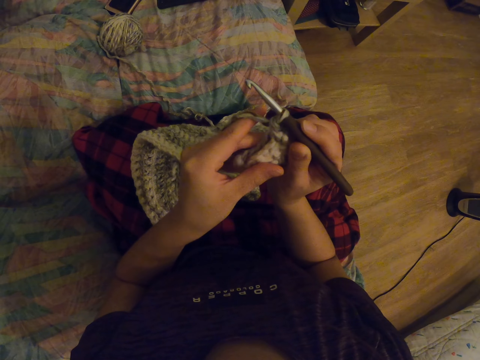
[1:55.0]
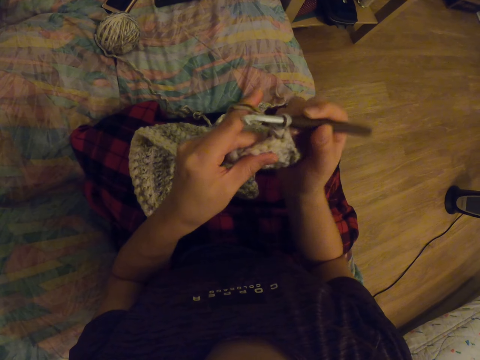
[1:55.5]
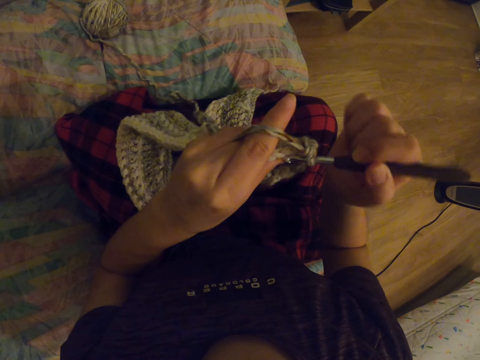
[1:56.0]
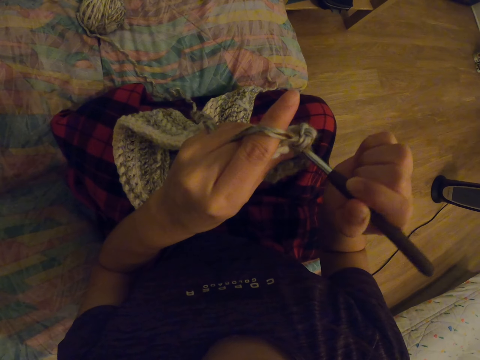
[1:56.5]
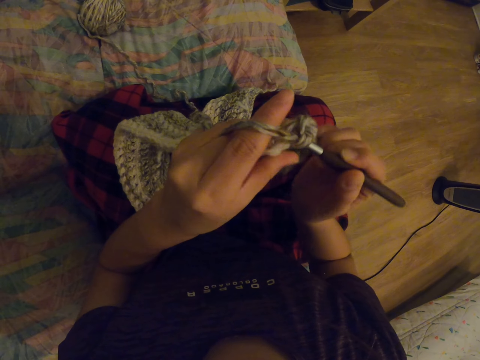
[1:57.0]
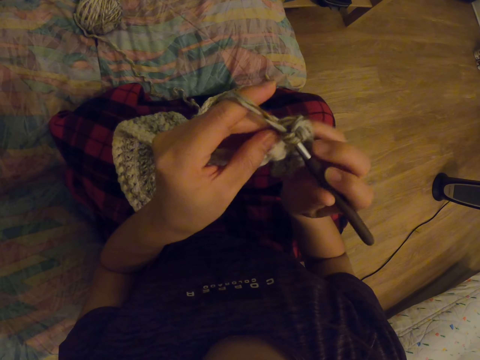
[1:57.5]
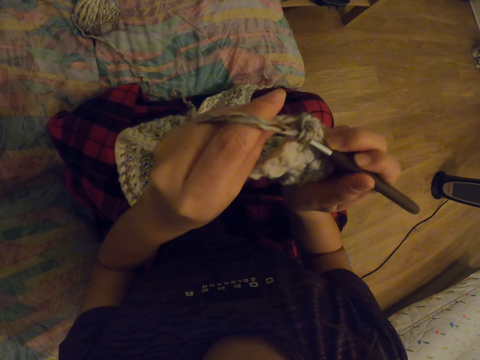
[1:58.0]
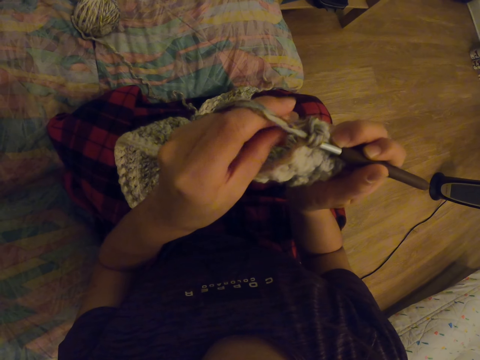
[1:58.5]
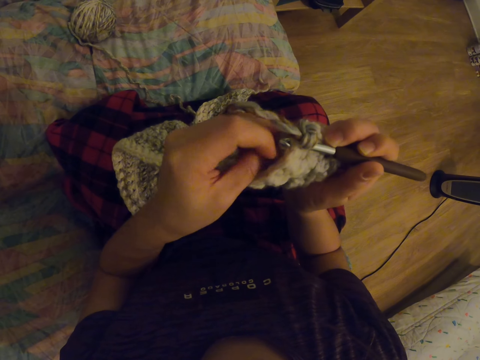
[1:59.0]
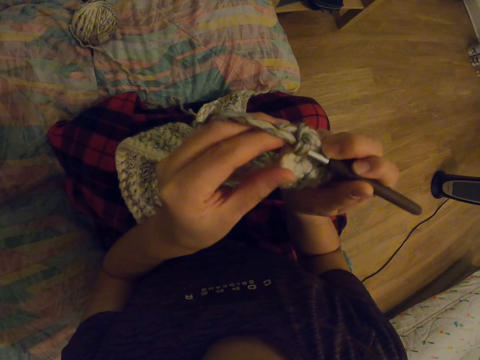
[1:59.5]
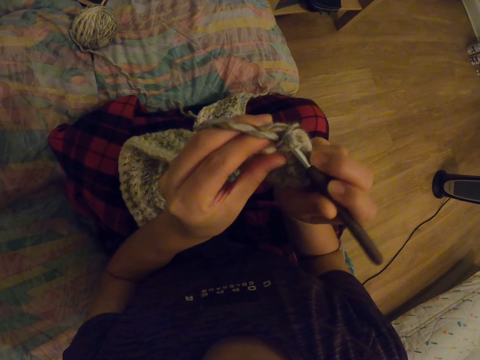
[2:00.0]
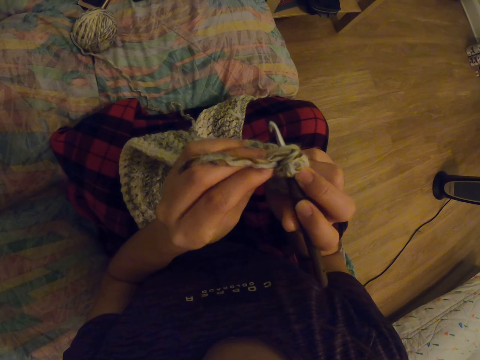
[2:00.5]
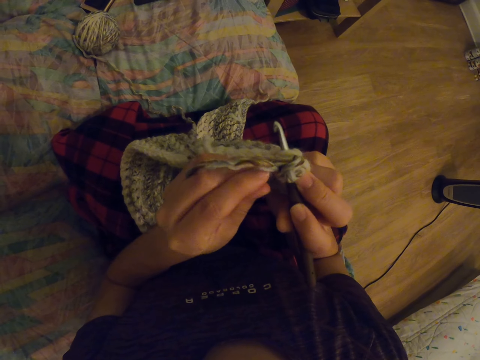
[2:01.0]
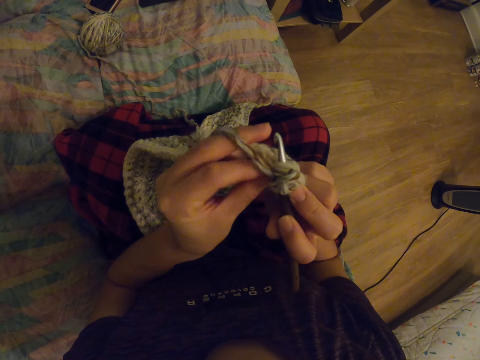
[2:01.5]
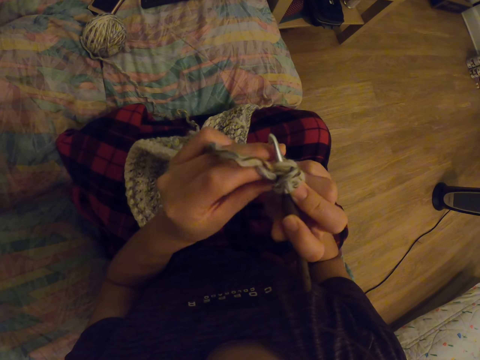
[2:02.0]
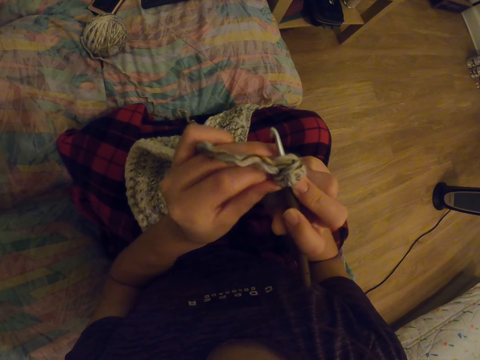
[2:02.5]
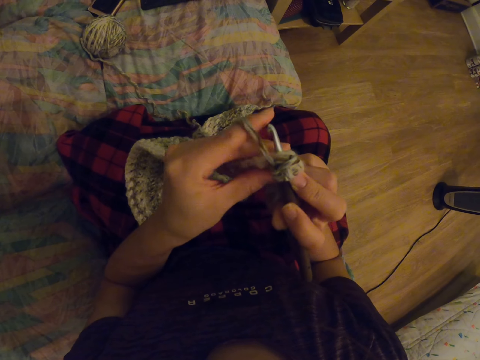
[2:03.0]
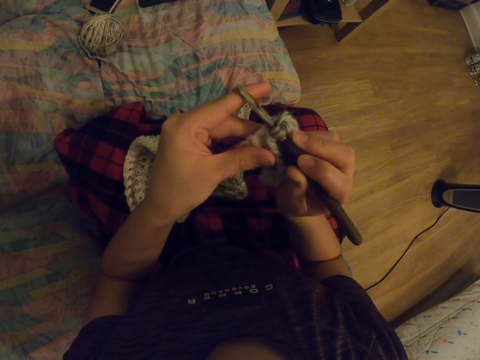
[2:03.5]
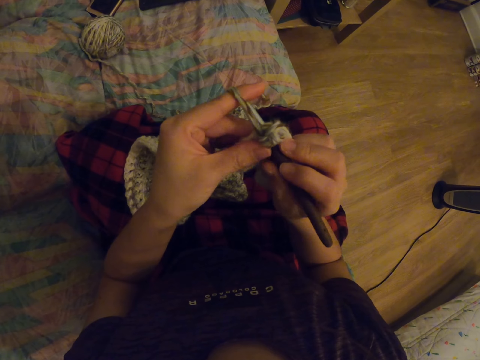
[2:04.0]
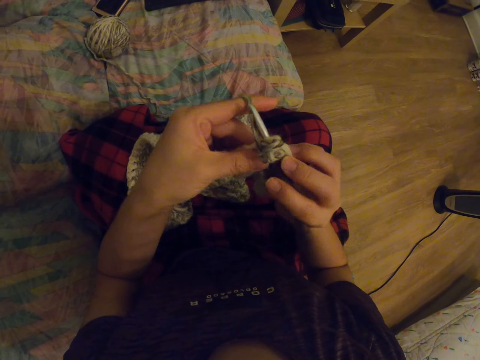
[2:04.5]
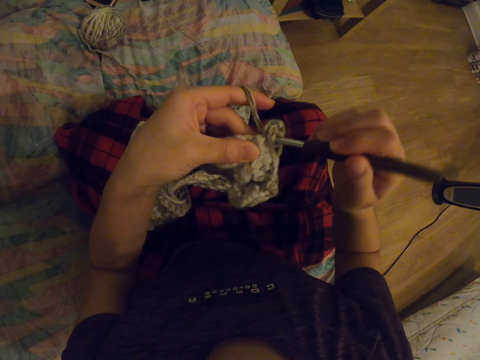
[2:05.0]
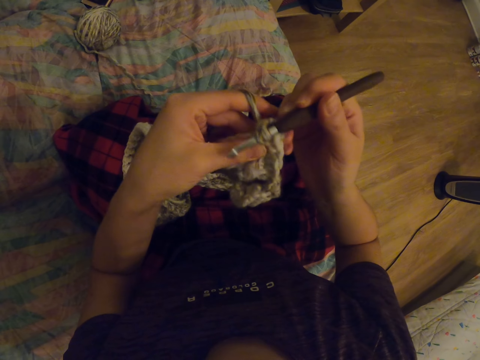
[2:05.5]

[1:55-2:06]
The camera wearer knits the garment. They crochet with the needle.

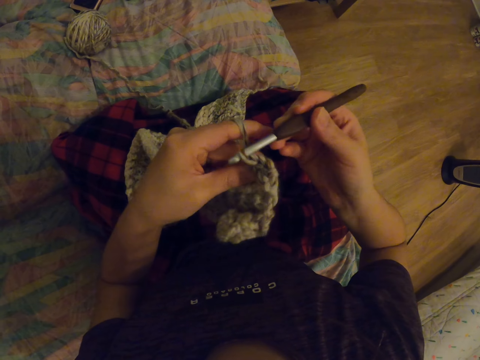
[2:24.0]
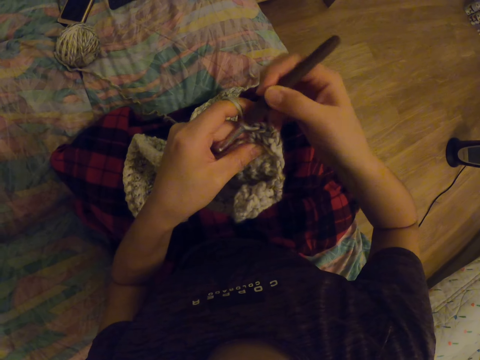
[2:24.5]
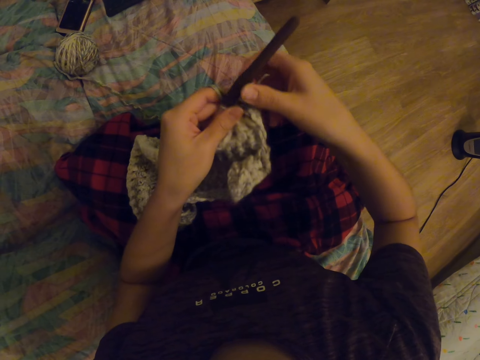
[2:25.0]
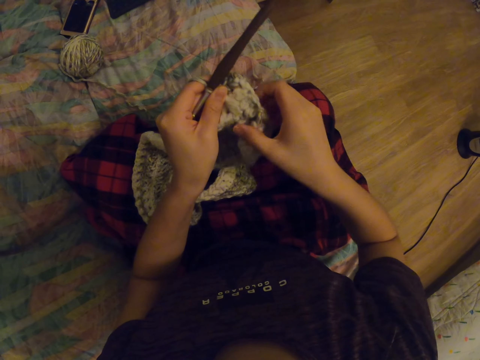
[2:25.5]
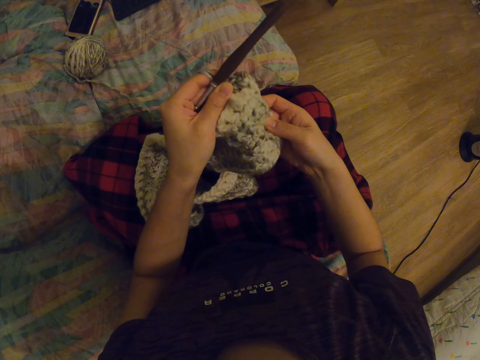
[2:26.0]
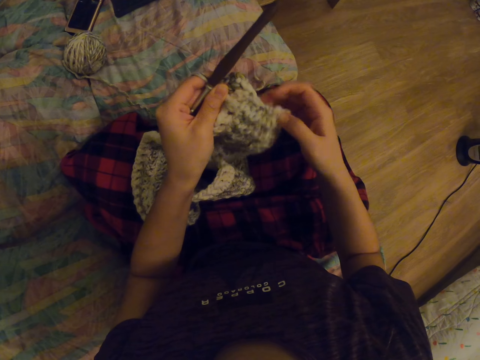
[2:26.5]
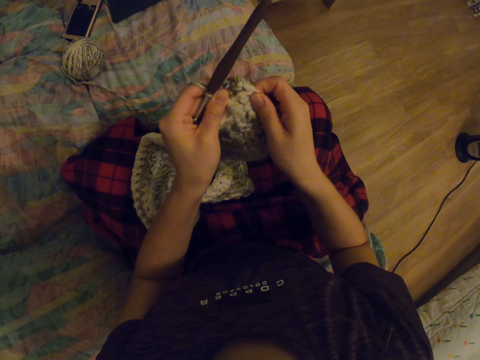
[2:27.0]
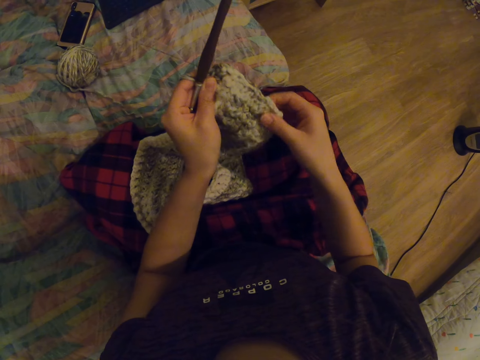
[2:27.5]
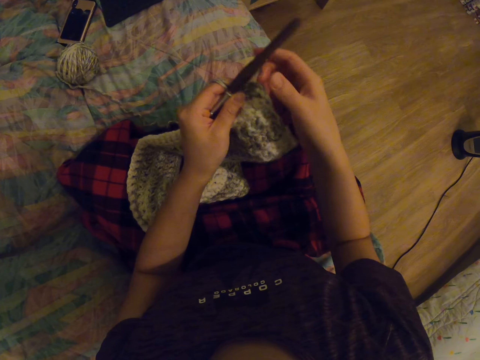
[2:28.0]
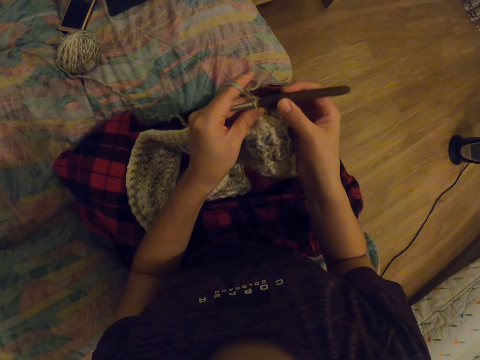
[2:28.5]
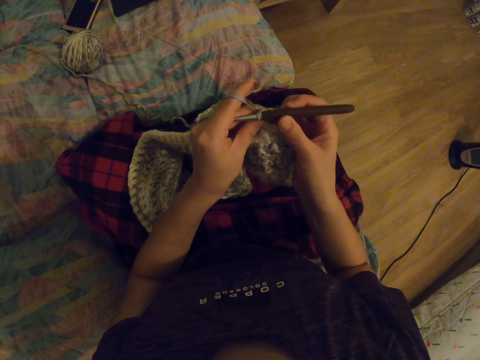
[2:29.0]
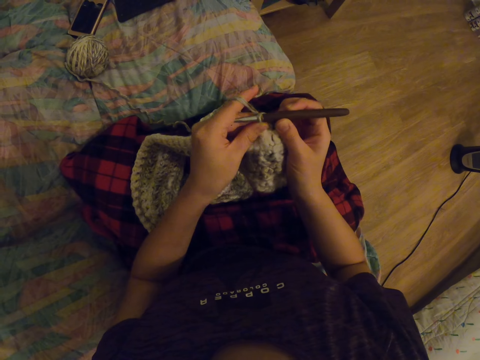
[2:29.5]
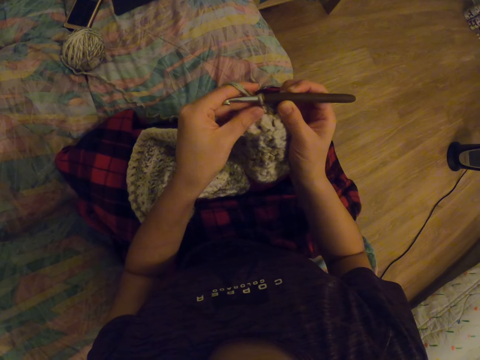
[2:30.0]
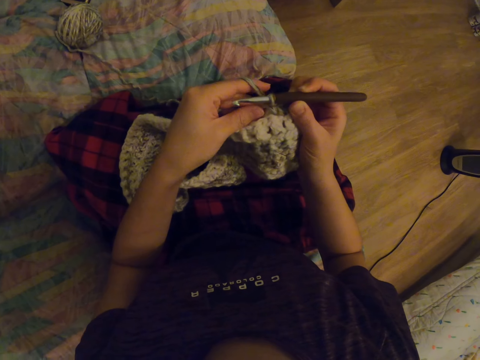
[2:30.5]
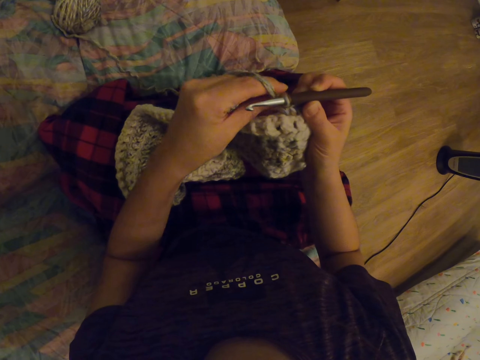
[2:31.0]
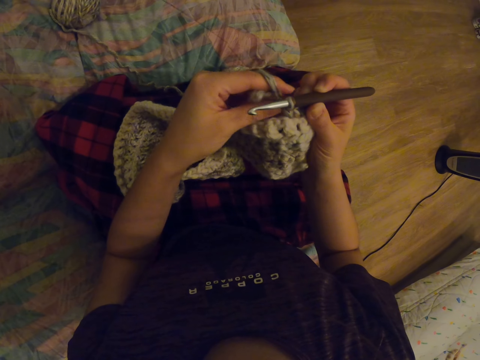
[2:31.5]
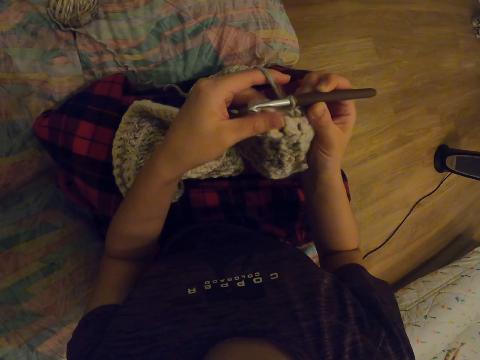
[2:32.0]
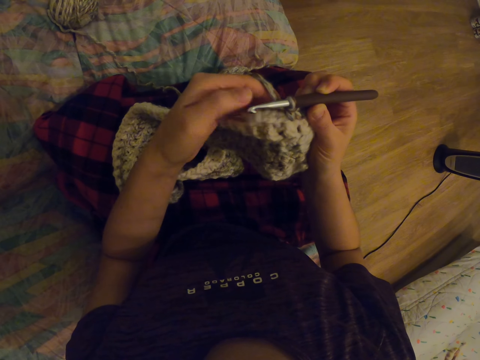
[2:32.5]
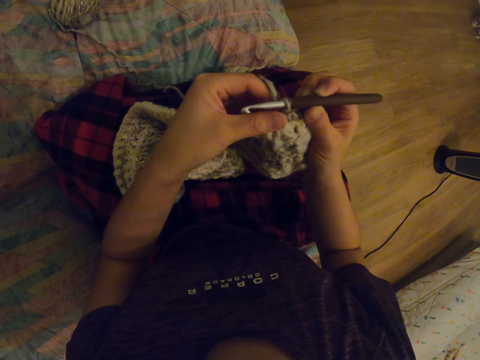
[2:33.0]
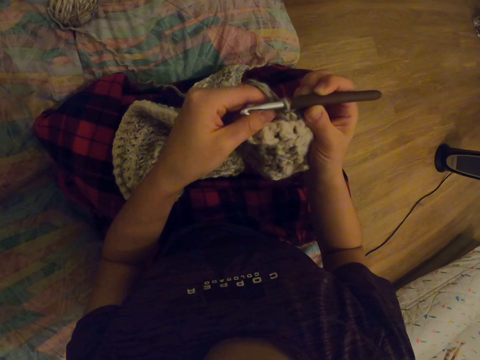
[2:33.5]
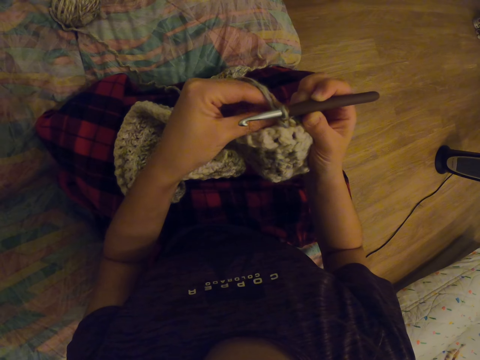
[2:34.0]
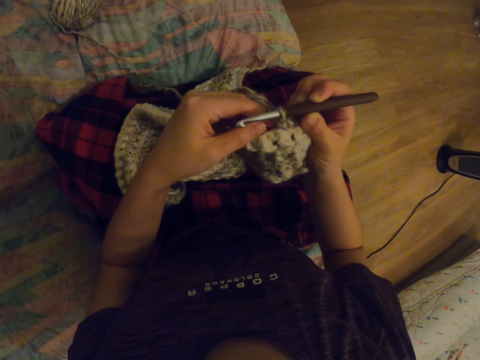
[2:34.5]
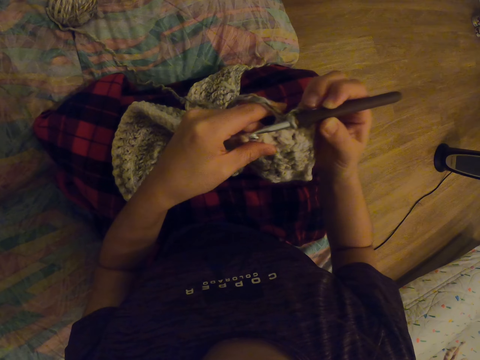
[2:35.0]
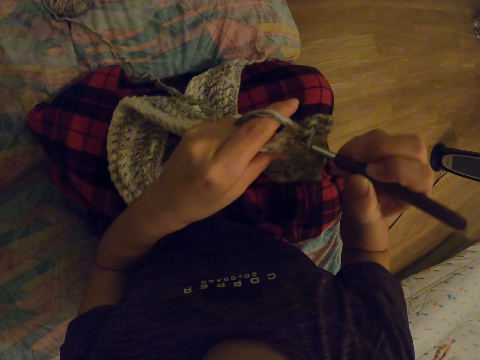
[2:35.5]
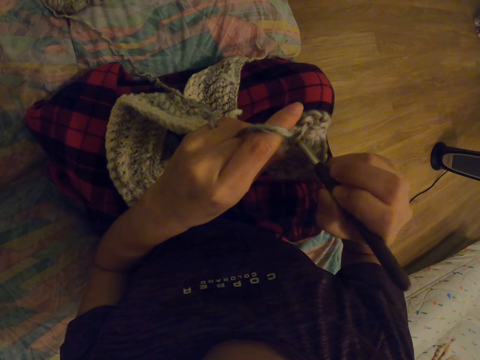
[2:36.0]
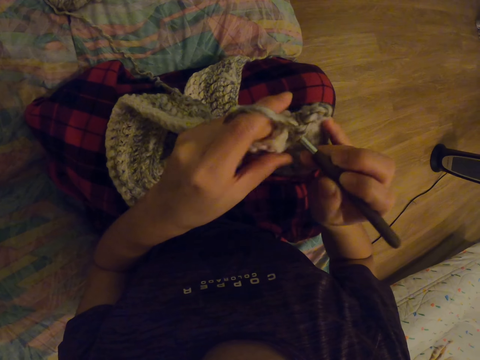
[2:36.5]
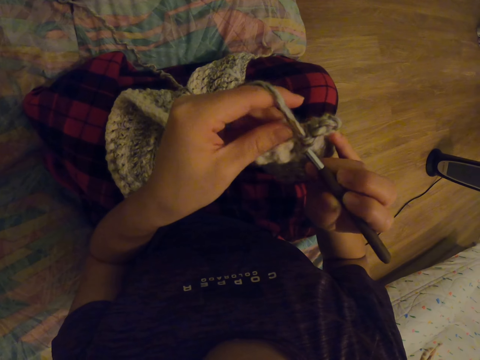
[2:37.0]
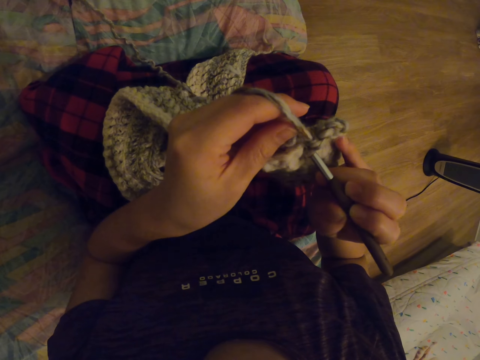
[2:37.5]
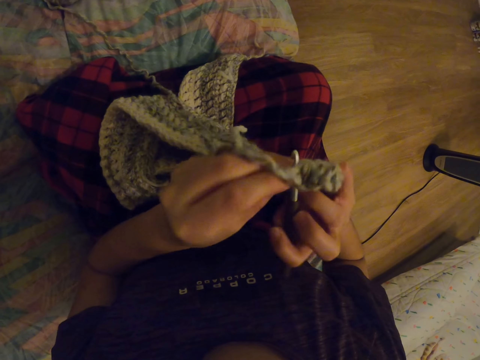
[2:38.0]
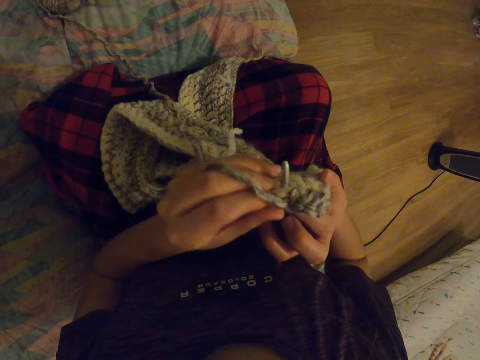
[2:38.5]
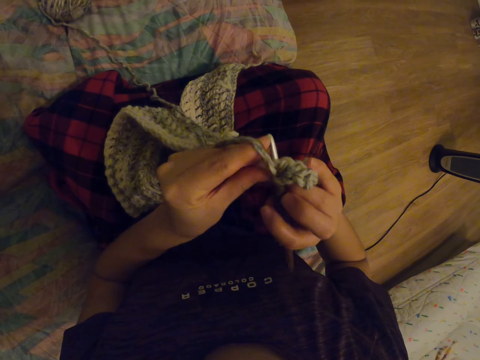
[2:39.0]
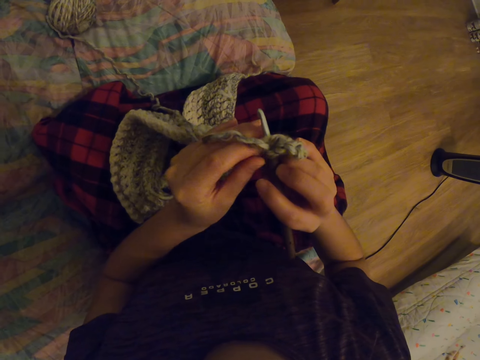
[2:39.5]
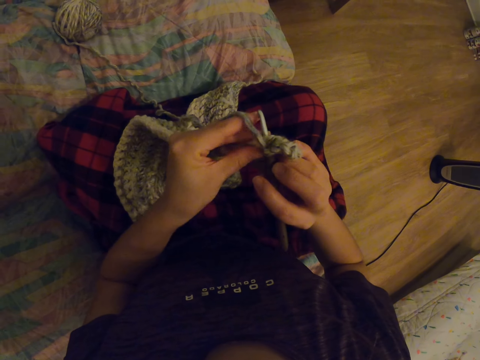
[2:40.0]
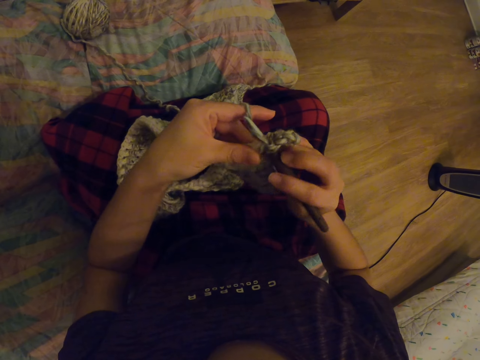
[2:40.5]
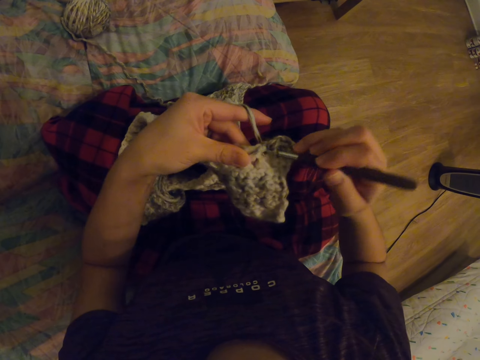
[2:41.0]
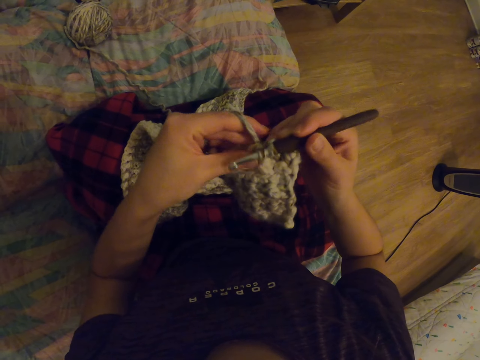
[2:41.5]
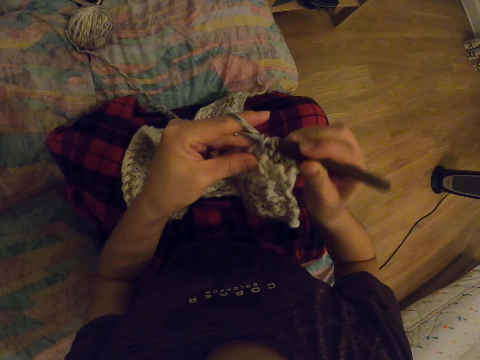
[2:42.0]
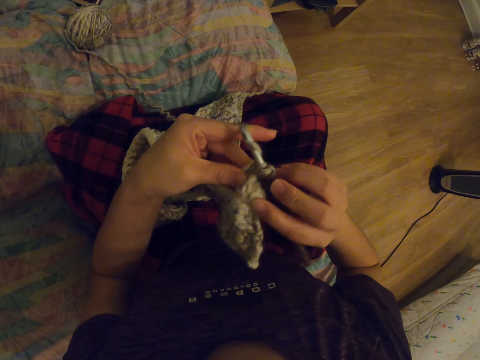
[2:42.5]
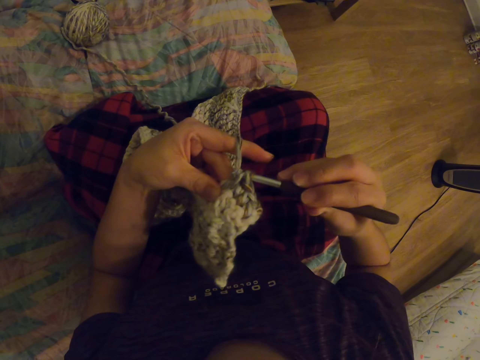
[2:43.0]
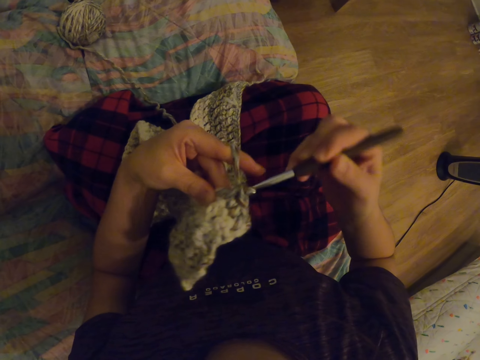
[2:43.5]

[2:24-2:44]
The camera wearer stretches the garment. They stare at the garment. They knit the garment. They turn the garment. They knit the garment.
